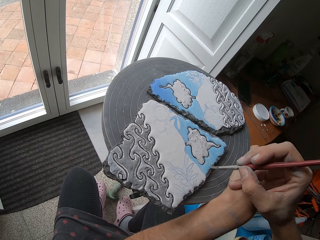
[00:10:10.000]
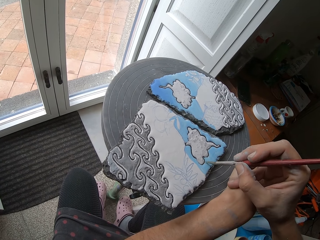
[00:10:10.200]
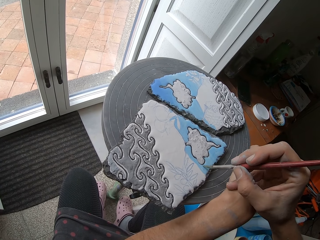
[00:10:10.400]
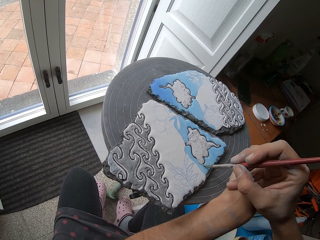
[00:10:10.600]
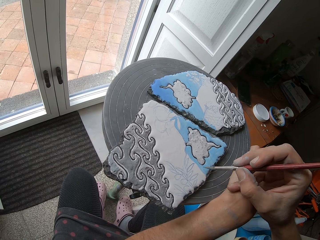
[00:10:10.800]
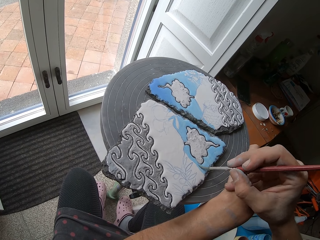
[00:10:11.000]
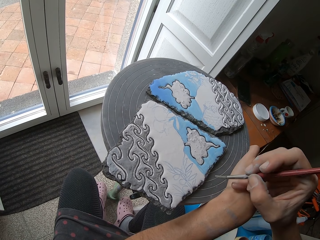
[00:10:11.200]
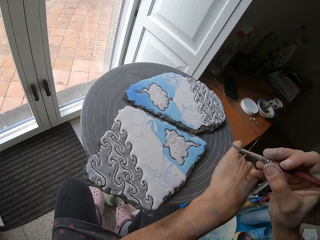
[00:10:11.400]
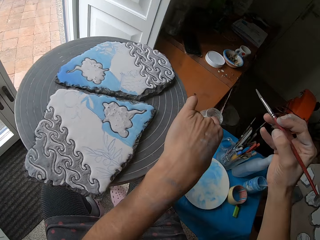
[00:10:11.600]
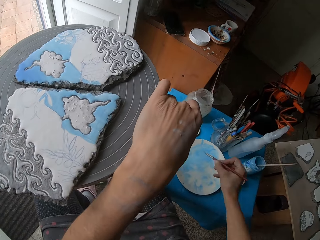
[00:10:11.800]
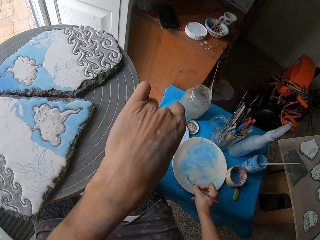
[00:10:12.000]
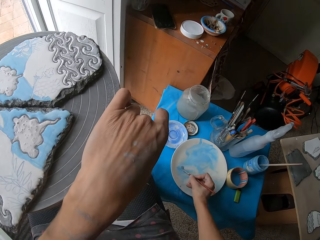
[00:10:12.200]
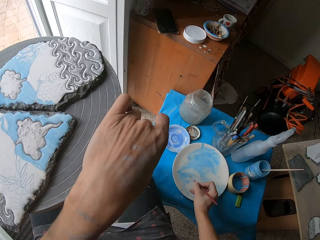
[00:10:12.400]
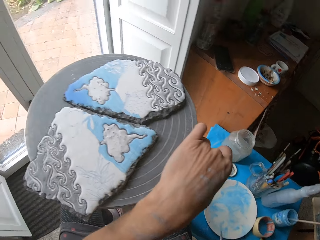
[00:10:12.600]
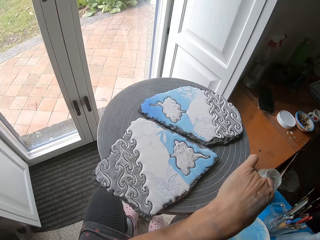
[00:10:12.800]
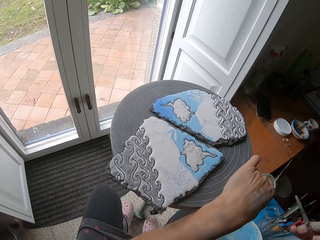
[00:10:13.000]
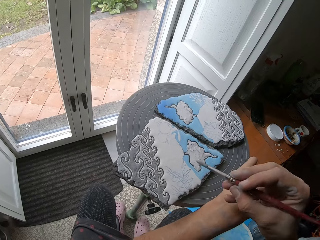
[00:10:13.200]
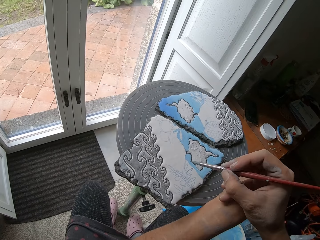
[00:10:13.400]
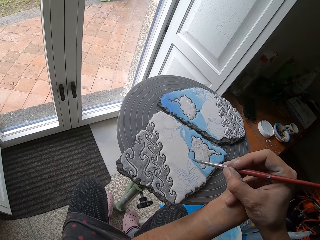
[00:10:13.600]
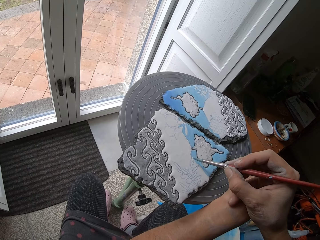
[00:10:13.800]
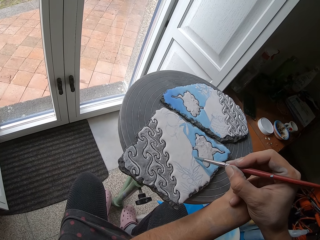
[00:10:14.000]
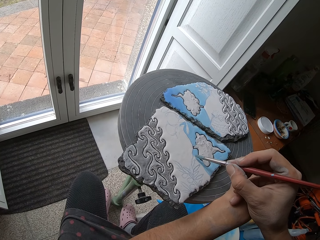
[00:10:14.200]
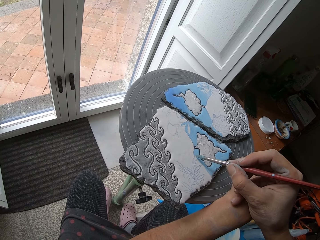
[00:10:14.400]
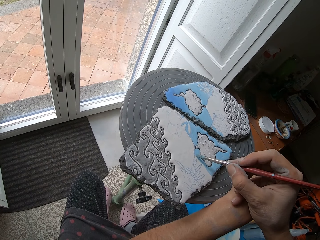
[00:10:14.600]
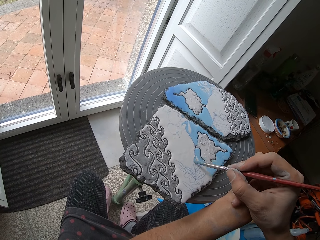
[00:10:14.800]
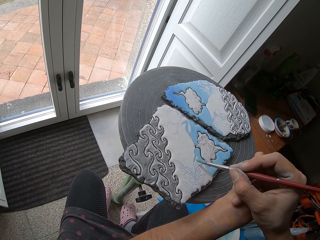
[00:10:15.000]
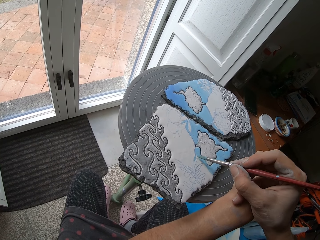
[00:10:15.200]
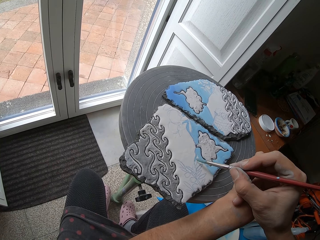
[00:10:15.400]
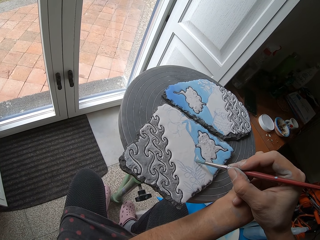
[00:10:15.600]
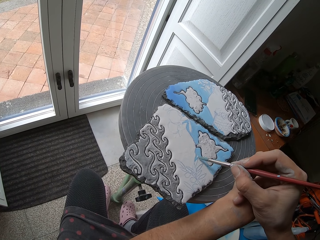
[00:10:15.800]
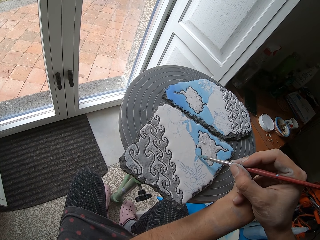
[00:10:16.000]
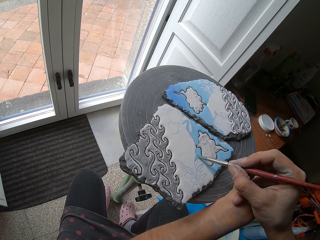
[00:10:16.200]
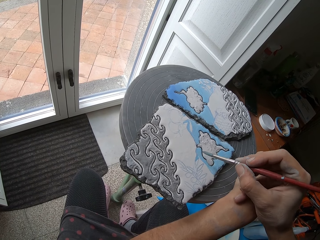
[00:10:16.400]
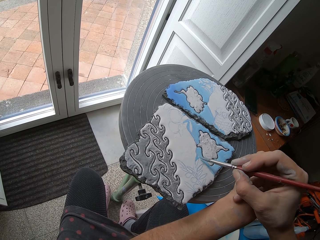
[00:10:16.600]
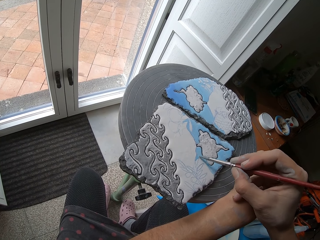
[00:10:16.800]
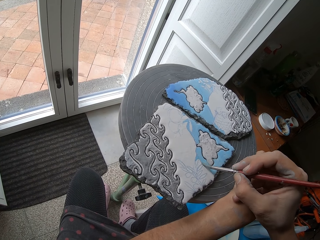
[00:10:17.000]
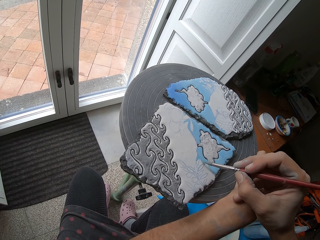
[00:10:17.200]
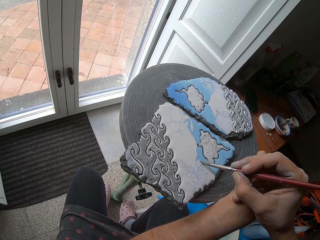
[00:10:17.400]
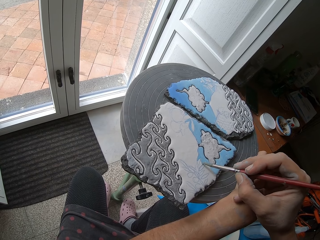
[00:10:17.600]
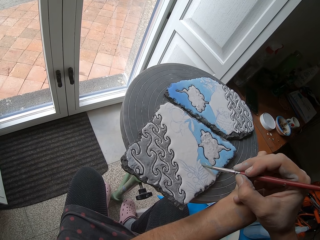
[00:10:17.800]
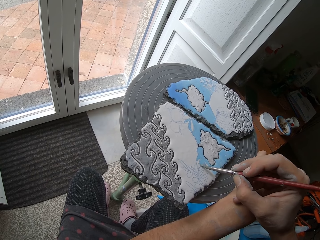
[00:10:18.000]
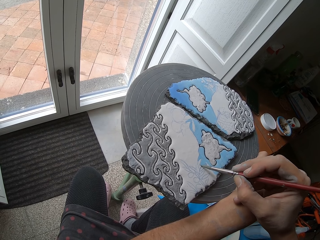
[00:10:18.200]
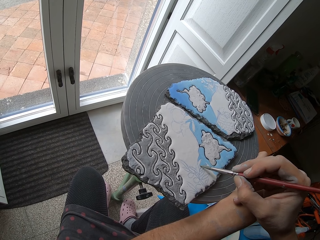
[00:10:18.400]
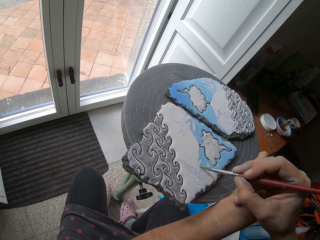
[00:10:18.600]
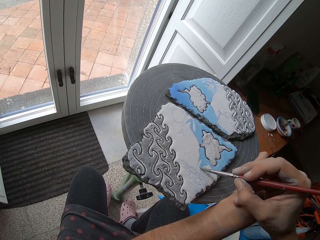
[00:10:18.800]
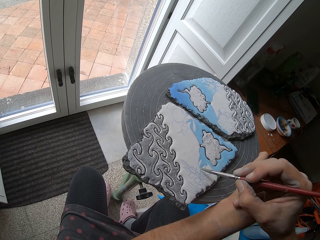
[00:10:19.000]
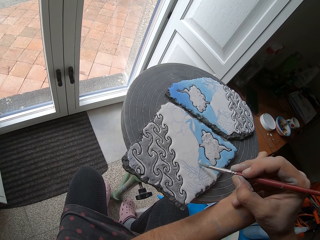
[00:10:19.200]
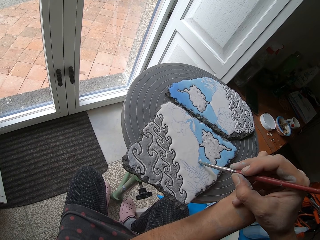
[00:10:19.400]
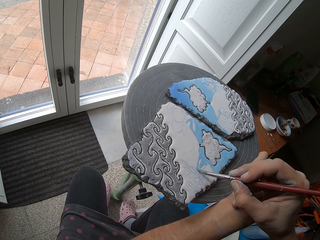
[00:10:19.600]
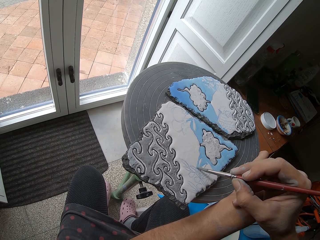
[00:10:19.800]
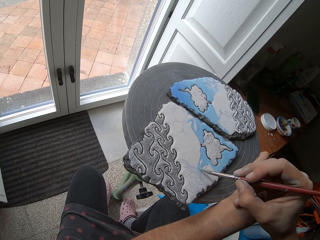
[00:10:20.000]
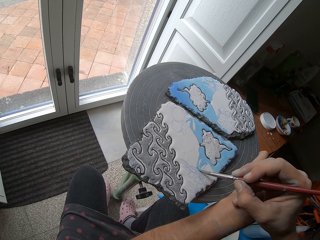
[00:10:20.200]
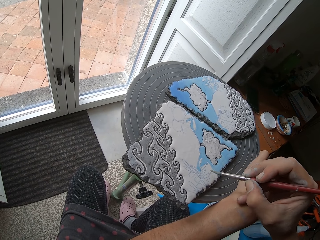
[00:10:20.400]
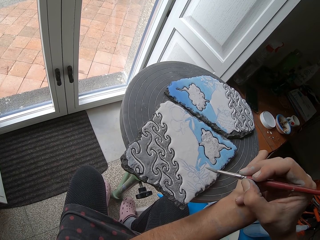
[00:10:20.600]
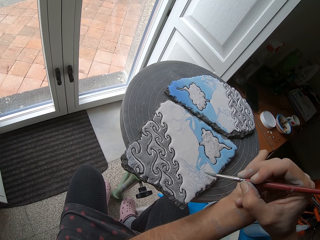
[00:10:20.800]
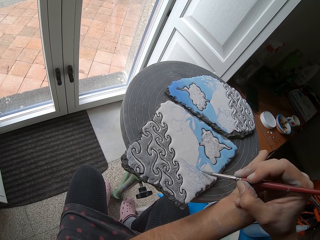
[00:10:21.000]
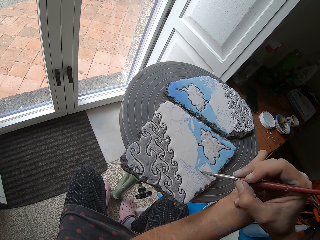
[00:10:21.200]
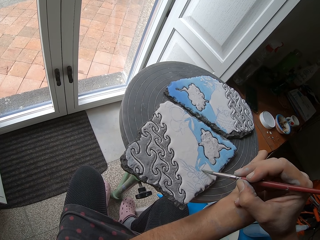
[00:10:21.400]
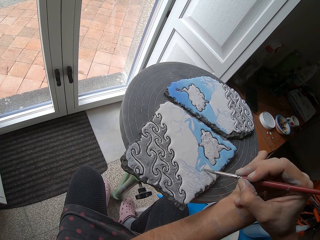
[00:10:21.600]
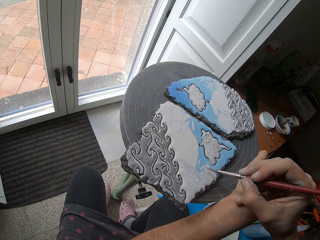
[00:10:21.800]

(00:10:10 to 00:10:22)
The camera wearer takes some blue paints from the plate of paint with the paint brush. They paint the clay board on the table blue with the paint brush.

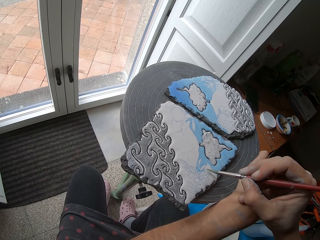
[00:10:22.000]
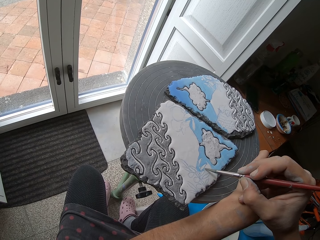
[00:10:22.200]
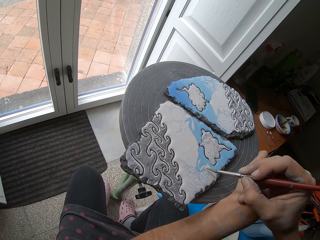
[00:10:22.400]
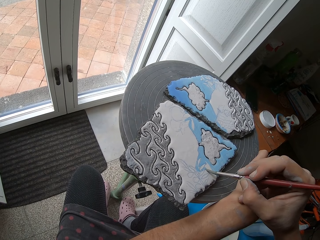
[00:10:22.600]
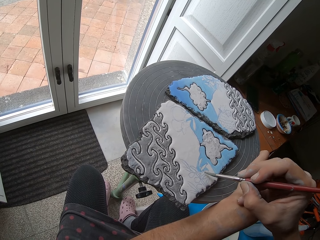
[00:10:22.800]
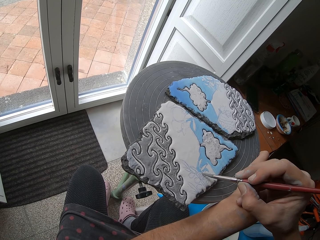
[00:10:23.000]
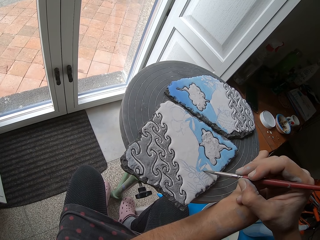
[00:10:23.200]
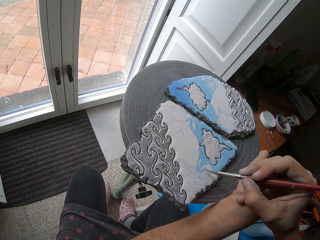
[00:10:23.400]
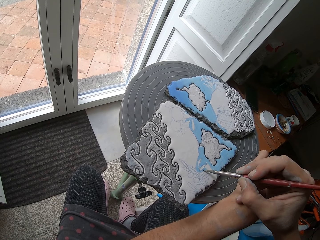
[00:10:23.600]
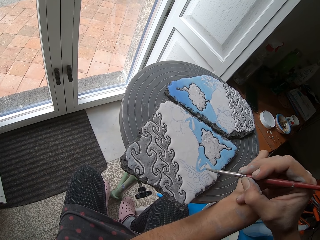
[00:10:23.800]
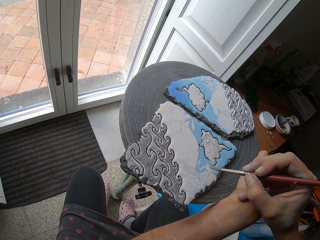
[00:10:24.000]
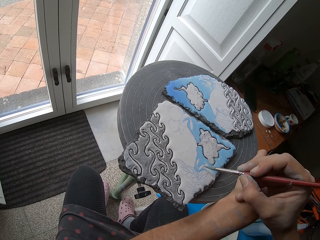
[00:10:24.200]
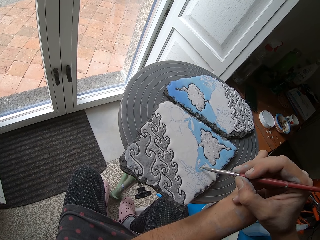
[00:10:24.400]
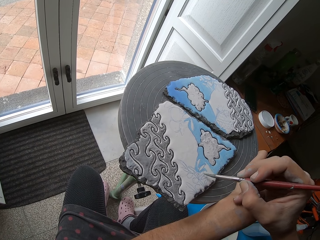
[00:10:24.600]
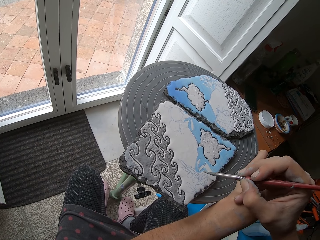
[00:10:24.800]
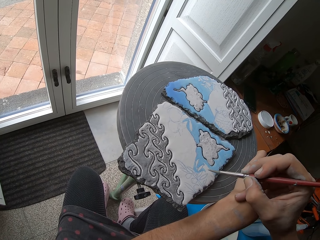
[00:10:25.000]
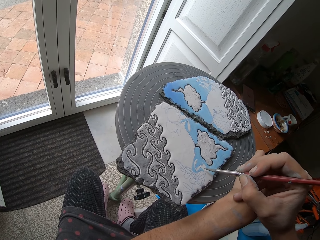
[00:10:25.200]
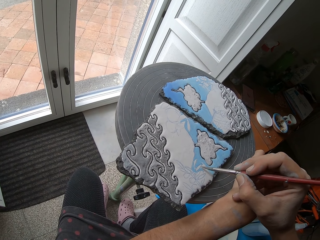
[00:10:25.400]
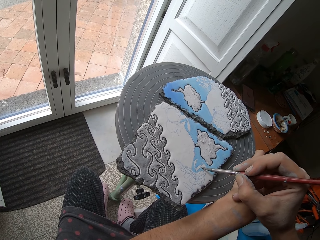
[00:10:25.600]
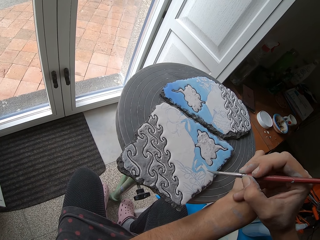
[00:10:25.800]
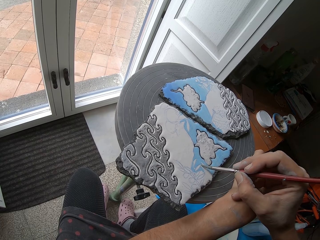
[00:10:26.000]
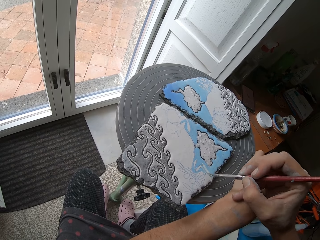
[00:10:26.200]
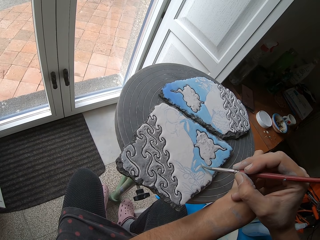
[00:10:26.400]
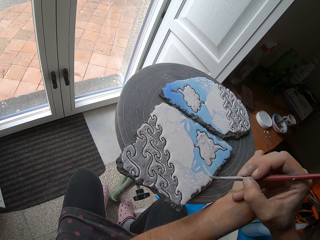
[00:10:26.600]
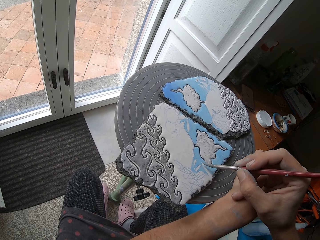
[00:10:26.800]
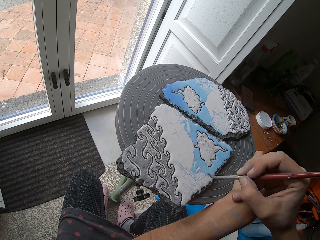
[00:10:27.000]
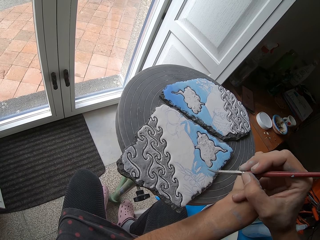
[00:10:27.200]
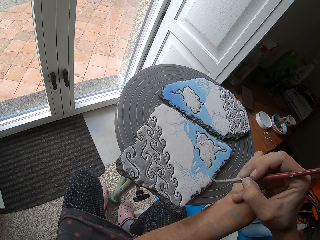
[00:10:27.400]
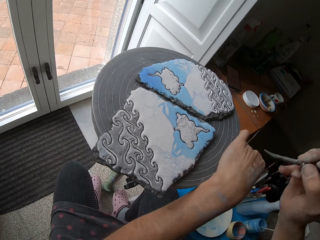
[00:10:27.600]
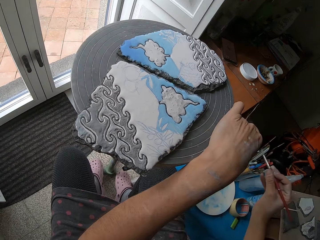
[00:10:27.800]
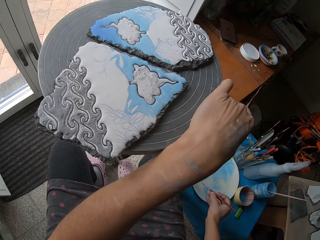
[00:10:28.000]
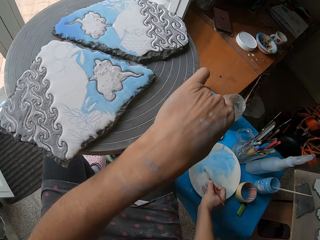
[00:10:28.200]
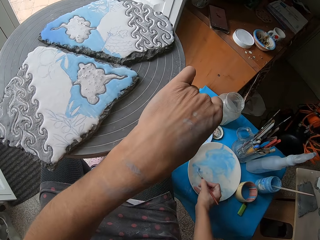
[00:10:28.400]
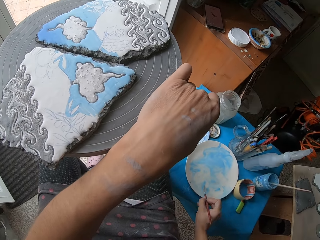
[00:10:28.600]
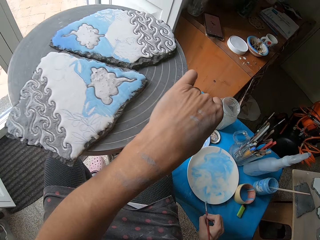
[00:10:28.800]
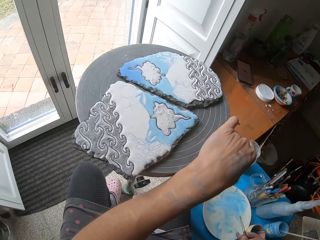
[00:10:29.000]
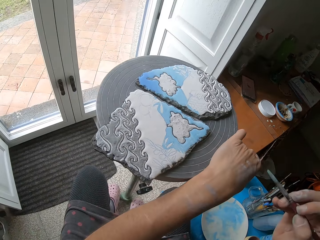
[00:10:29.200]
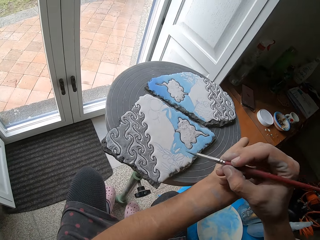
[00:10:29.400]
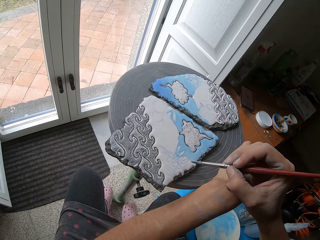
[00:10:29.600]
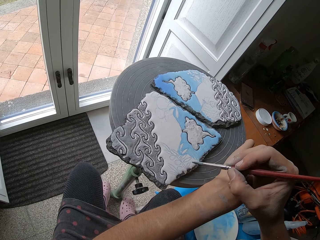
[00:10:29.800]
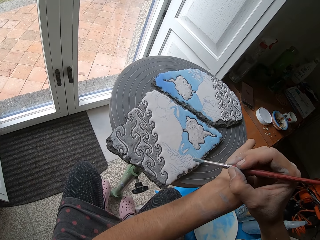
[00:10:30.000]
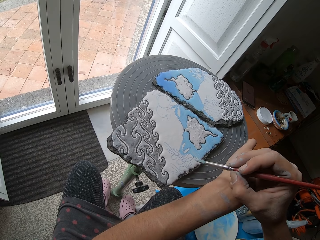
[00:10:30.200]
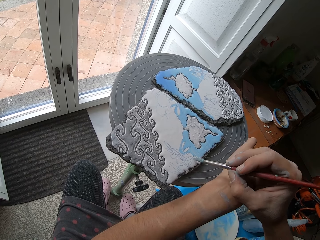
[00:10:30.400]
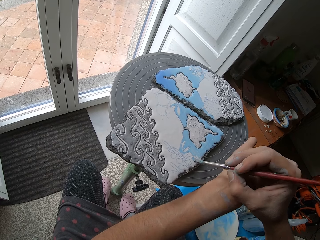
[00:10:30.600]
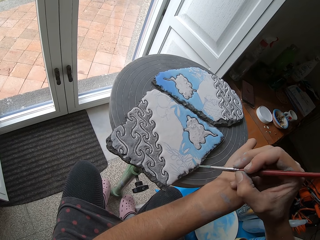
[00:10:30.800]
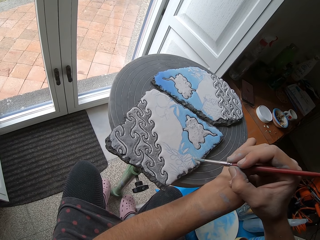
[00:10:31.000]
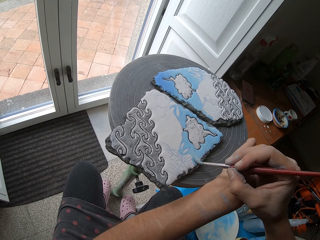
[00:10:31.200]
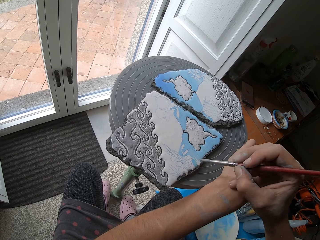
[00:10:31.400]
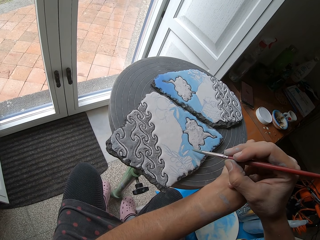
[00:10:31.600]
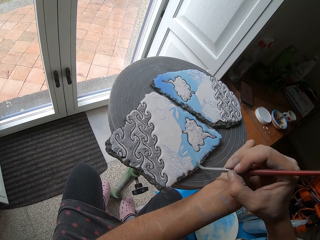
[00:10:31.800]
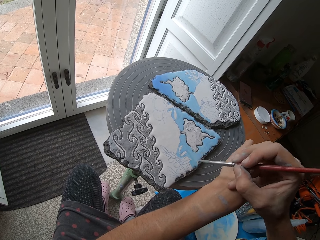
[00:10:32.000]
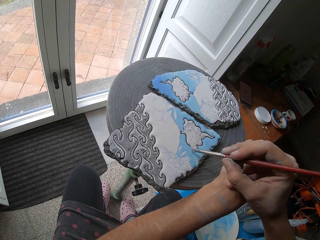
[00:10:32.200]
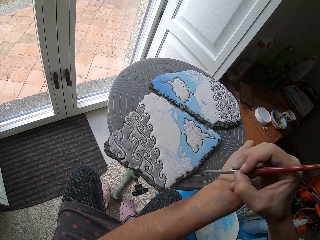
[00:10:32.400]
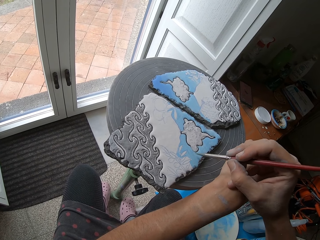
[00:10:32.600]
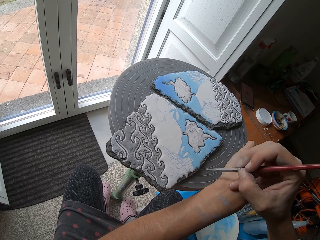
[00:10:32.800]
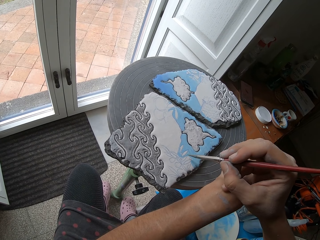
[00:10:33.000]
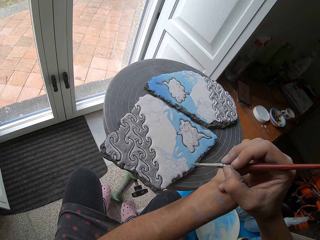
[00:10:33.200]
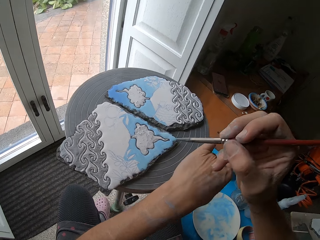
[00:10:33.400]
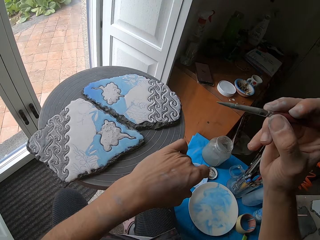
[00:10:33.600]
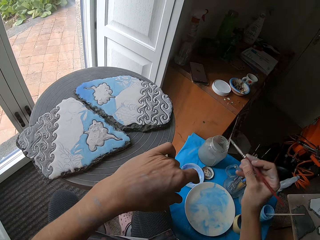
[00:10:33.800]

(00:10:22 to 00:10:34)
The camera wearer takes some blue paints from the plate of paint with the paint brush. They paint the clay board on the table blue with the paint brush.
